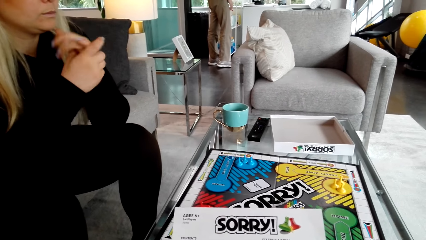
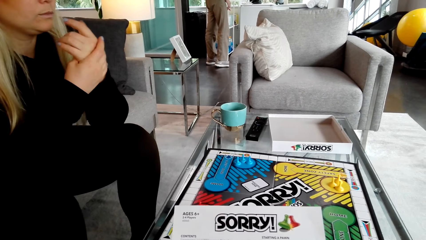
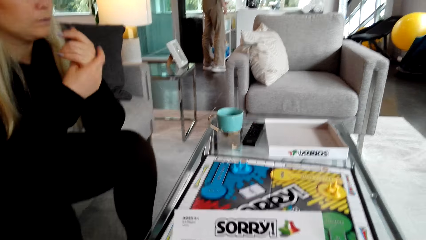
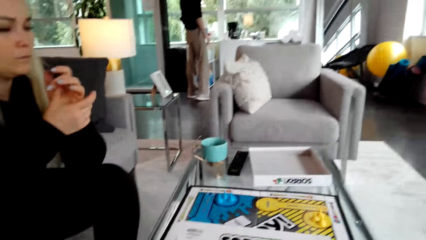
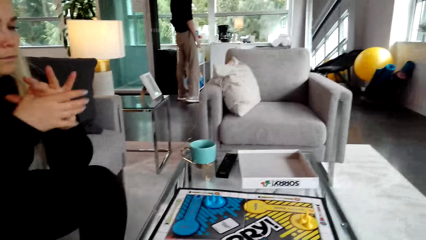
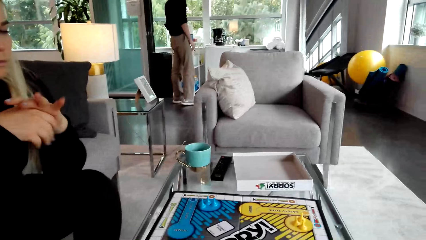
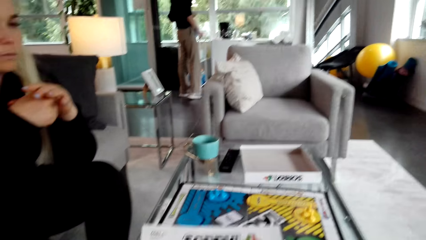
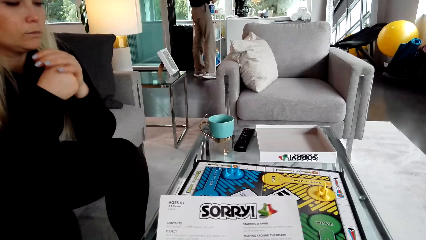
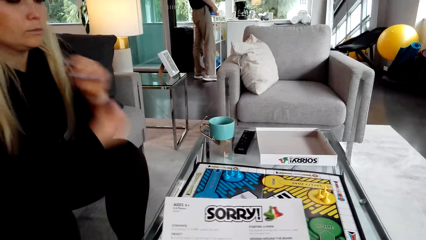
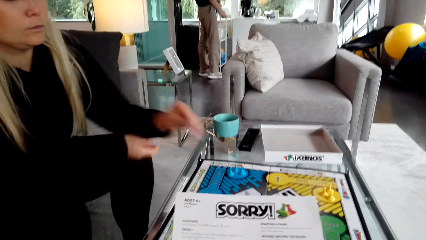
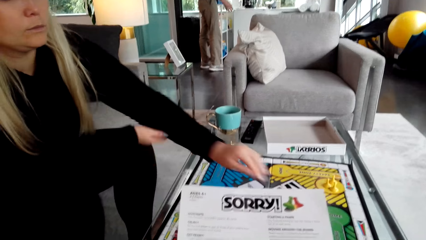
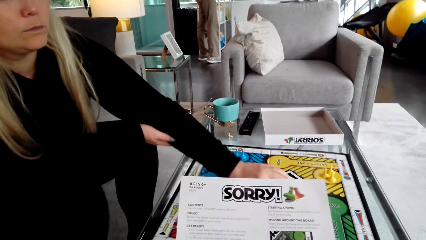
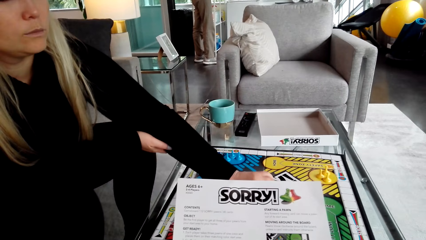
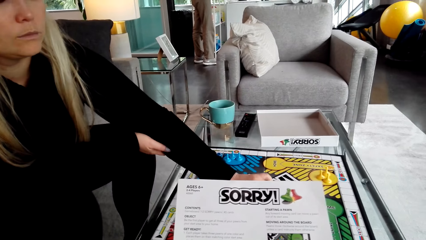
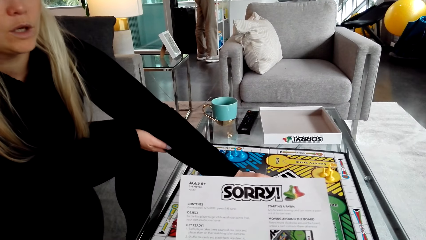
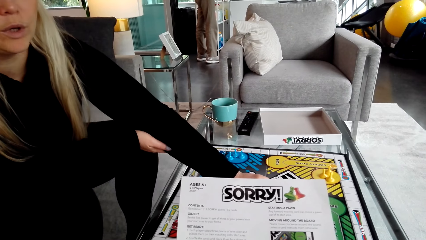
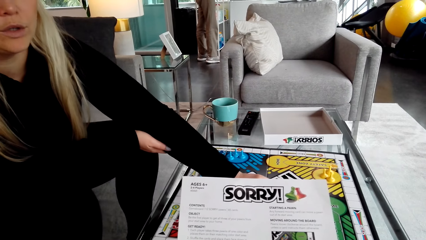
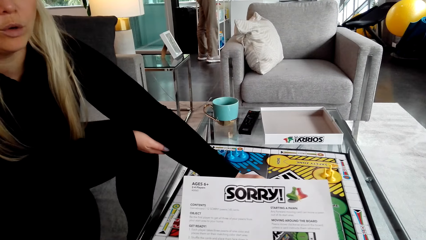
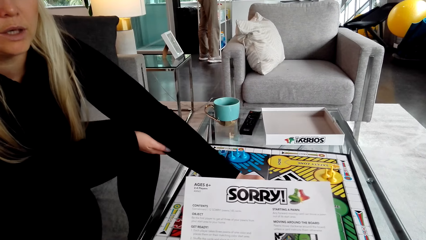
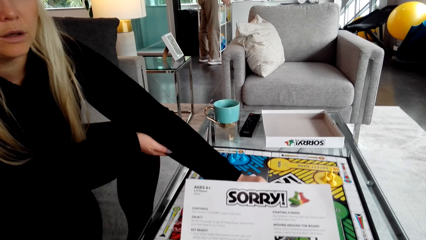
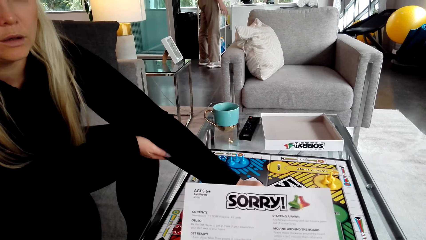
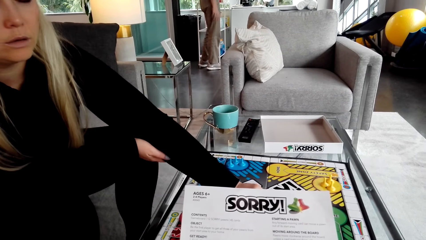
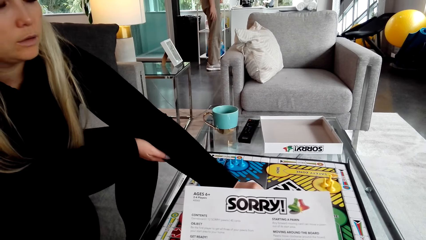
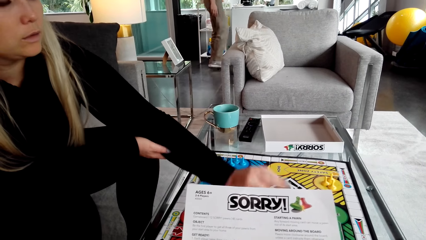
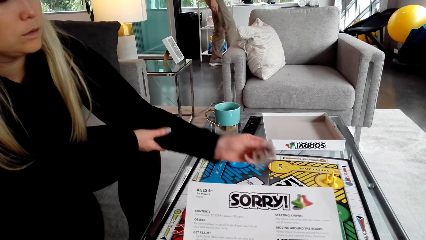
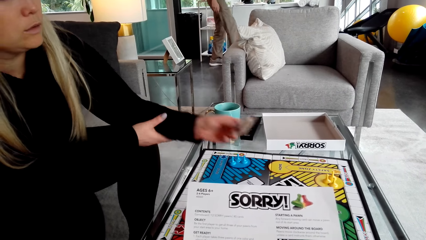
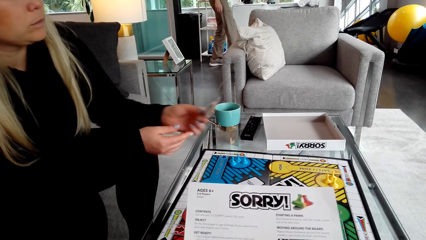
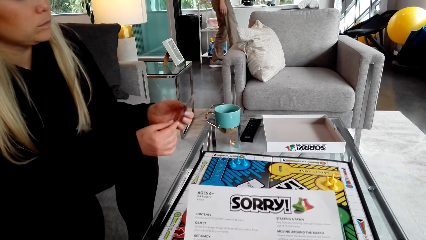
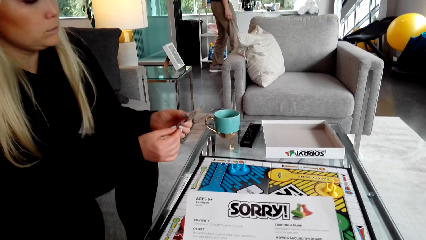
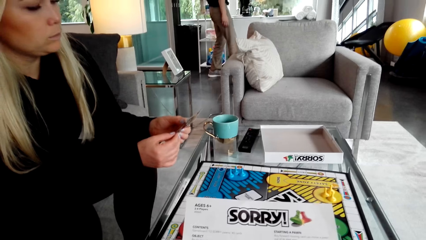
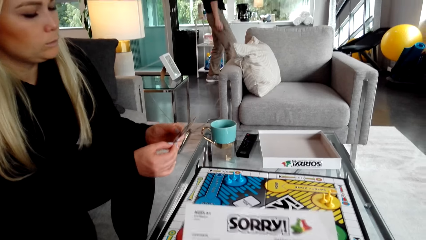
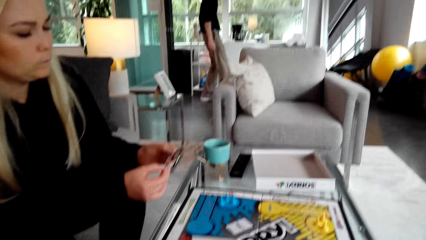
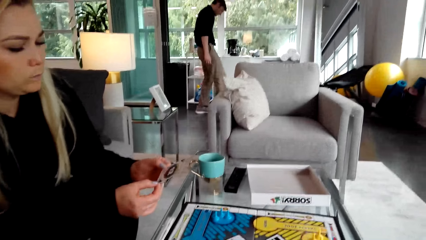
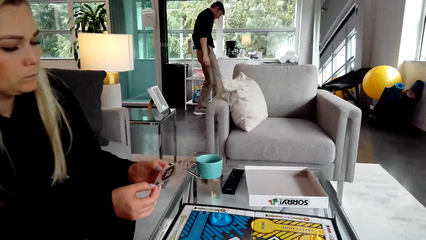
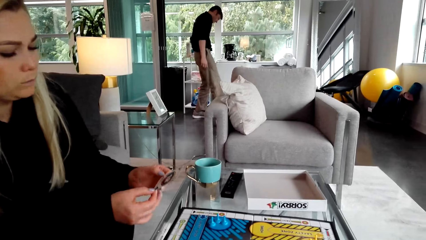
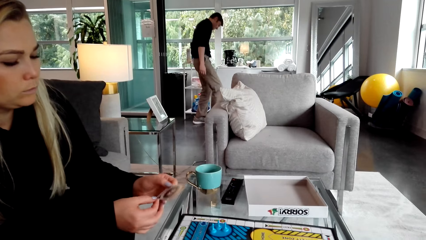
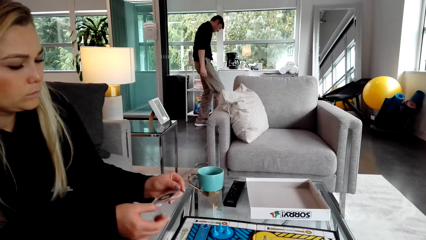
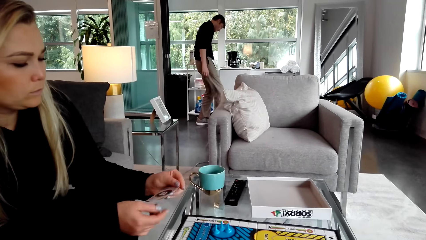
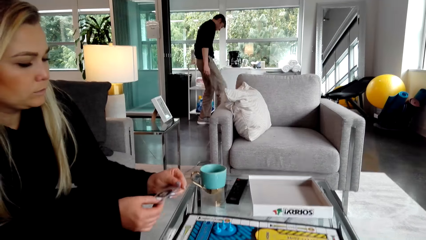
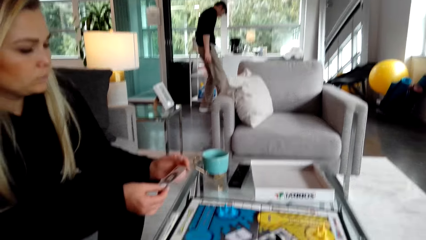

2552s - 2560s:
A woman picks a card. The camera wearer converses with the woman. The woman holds the card. A person moves the leg. The woman reads the card. The camera wearer converses with the woman.

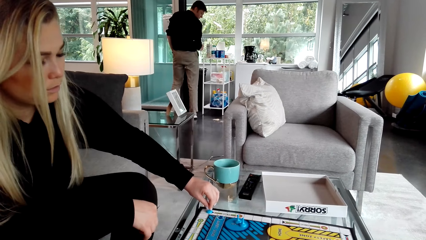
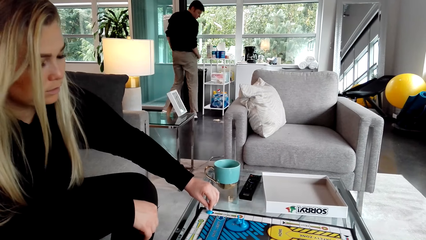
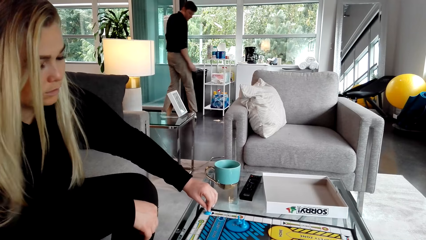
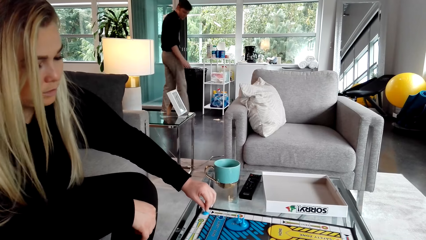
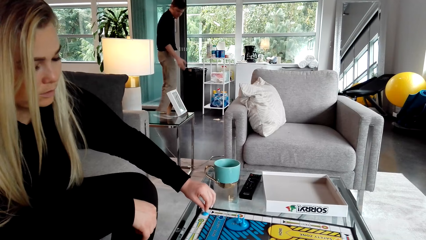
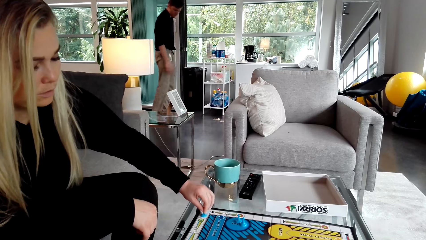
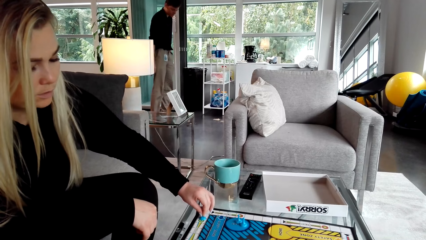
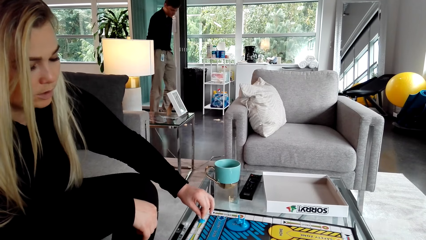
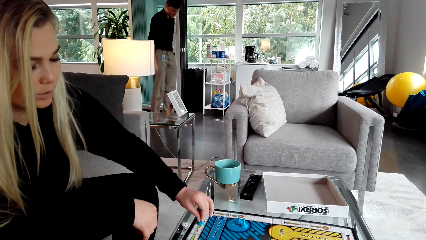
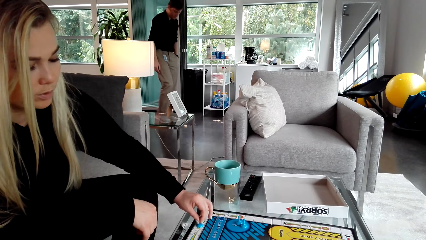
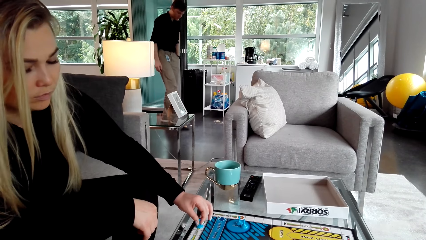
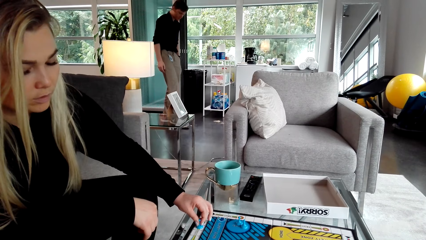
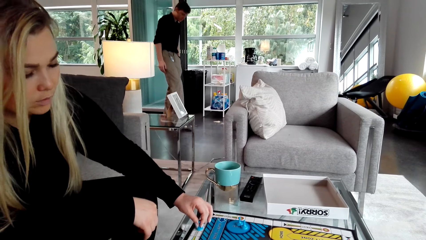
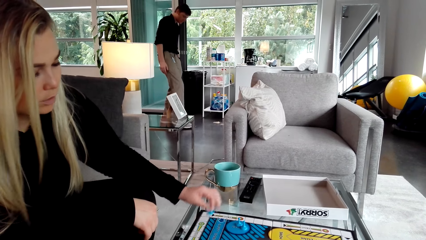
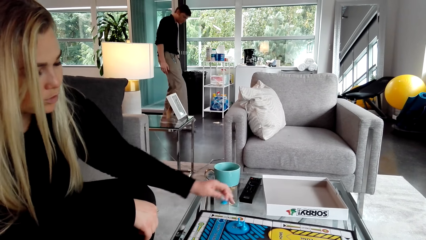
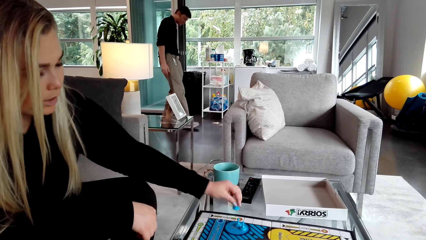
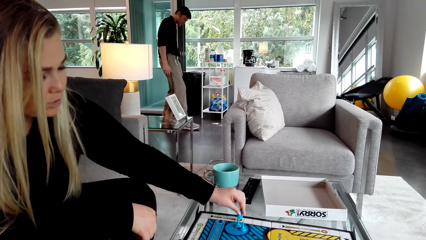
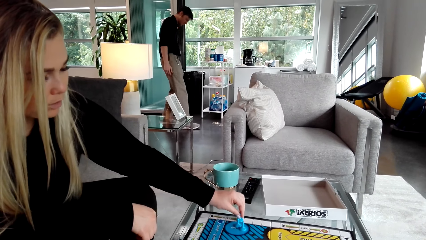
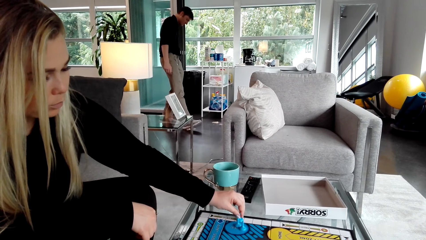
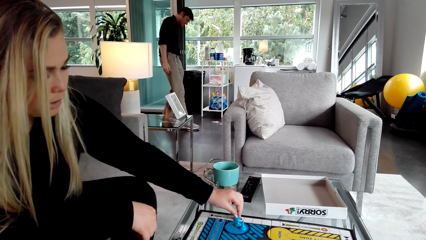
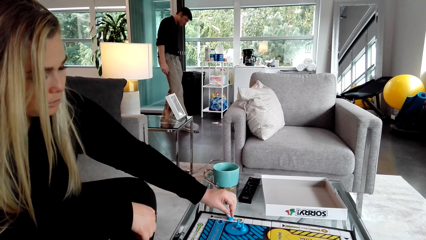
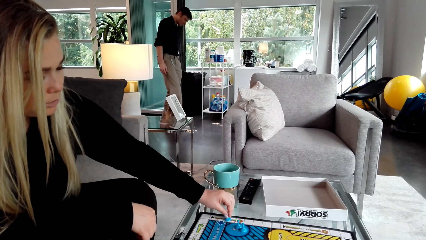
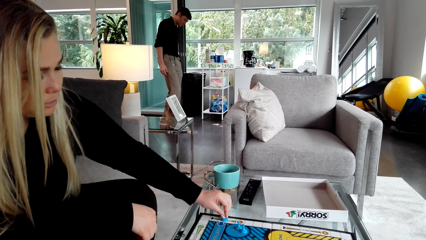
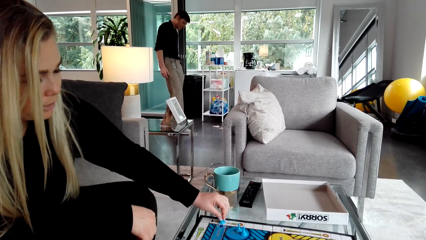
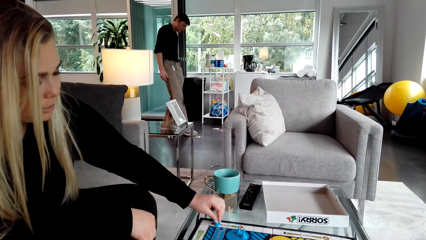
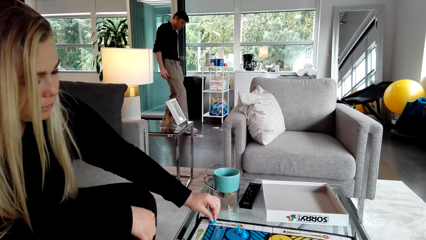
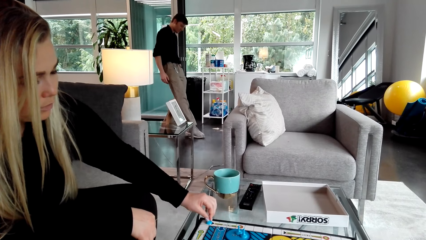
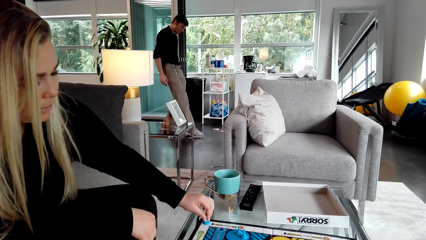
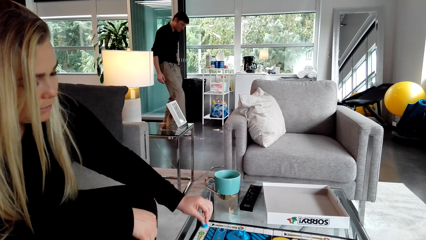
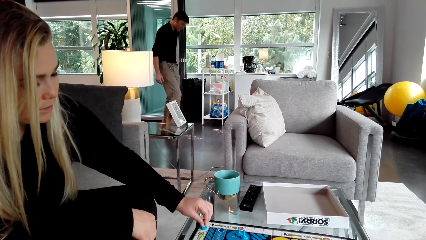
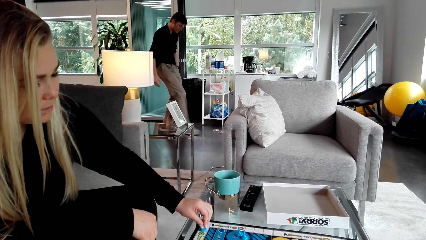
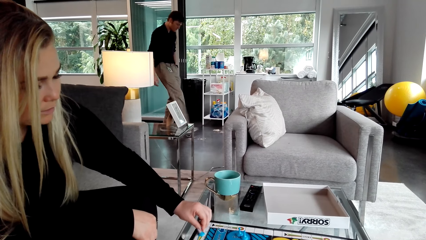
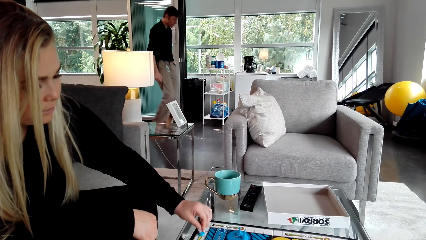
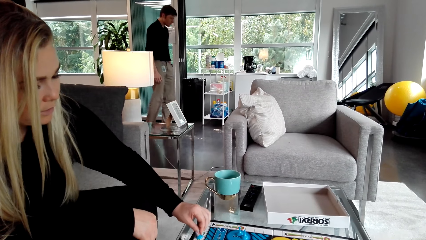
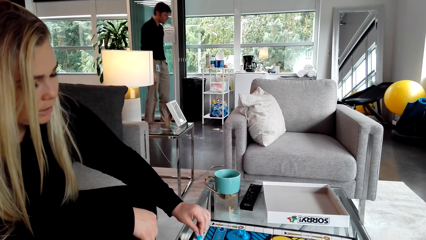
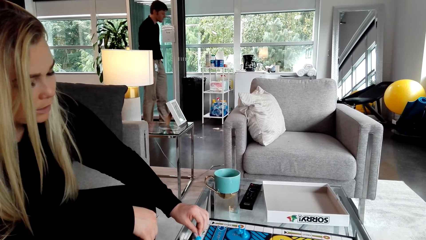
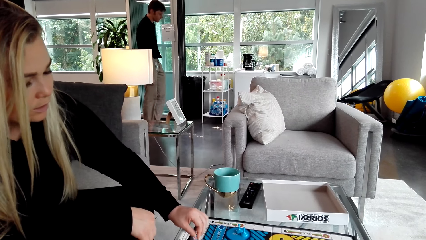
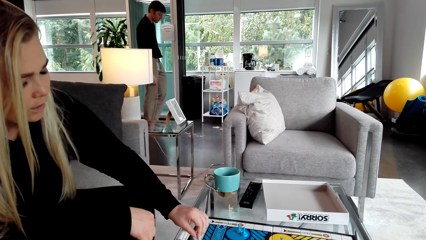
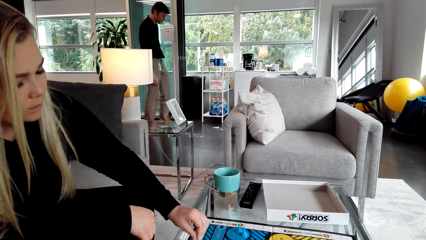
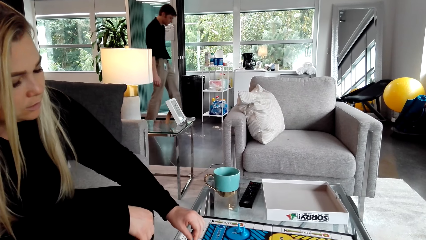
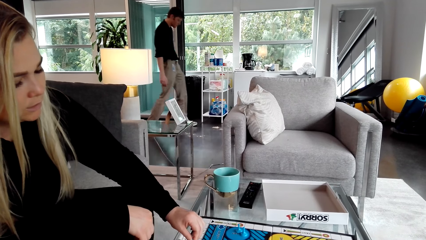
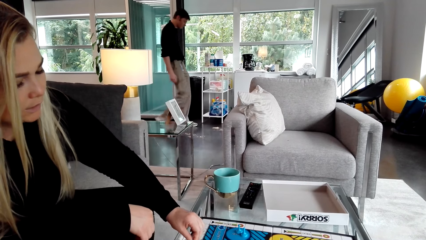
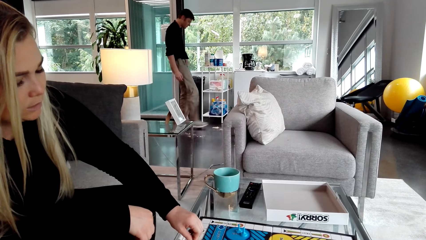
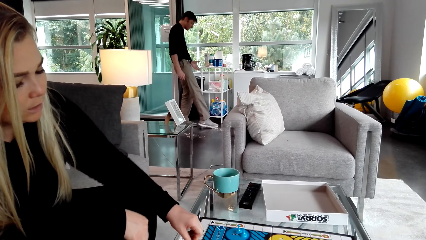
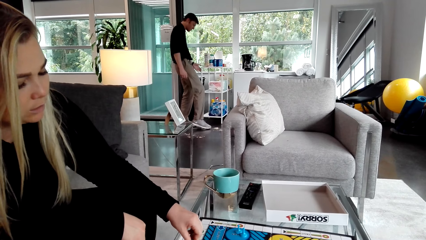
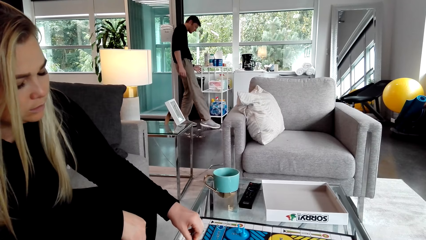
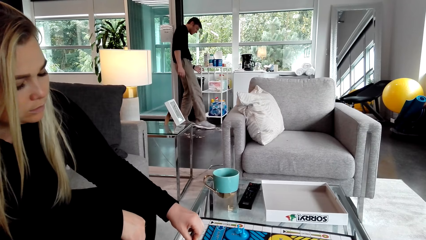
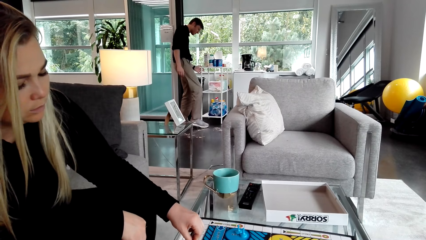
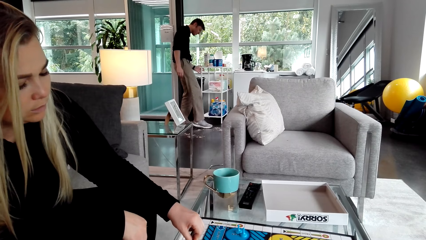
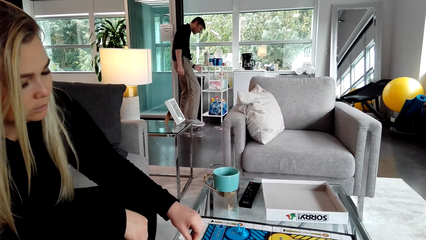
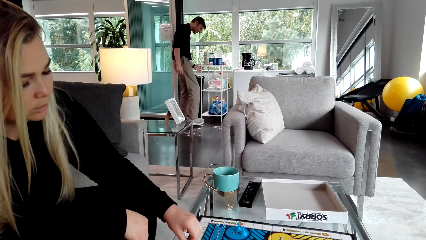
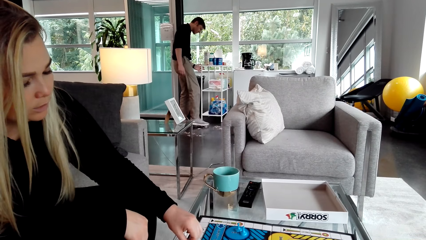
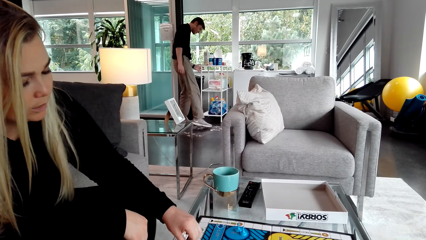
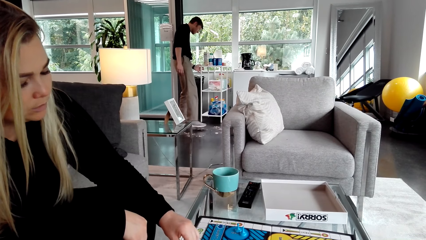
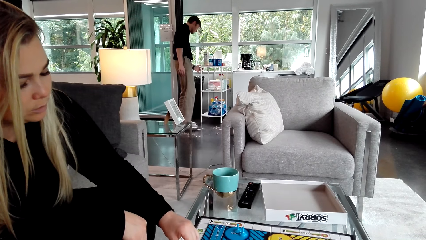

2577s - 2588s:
The camera wearer converses with a woman. The woman touches the tin, puts something down, and steps on something on the floor. The woman moves a pawn on the board and holds the stand.
